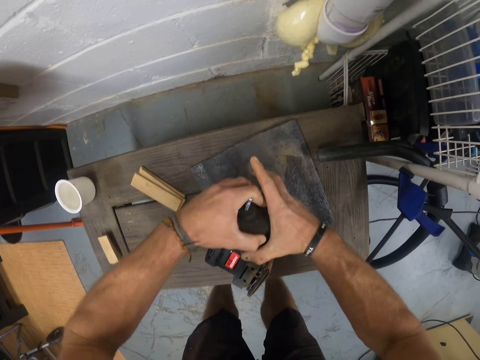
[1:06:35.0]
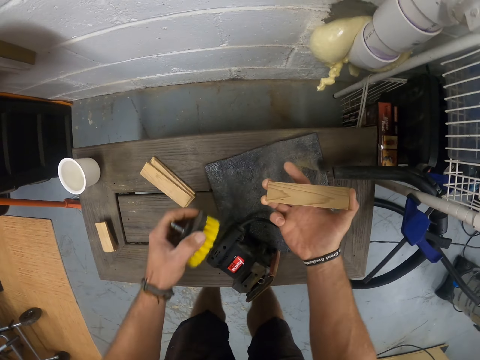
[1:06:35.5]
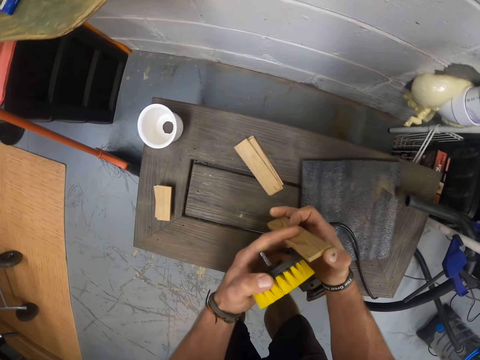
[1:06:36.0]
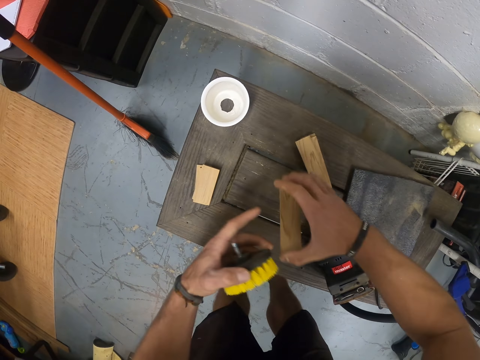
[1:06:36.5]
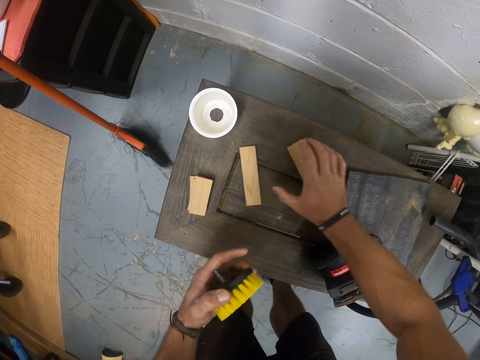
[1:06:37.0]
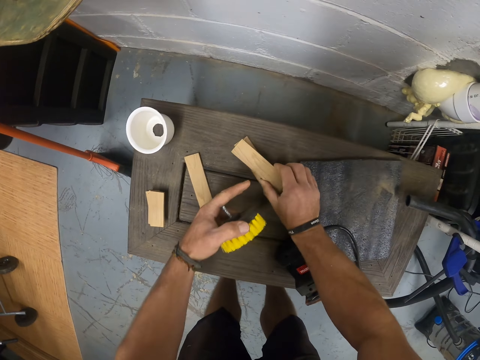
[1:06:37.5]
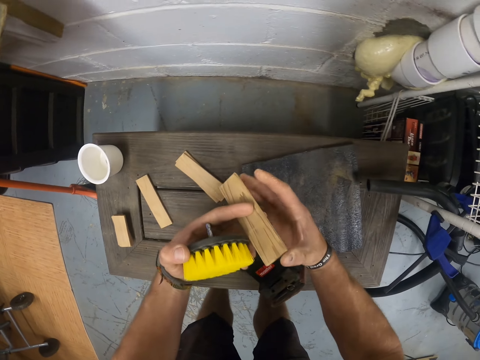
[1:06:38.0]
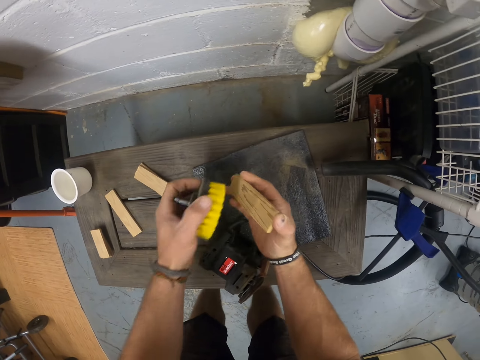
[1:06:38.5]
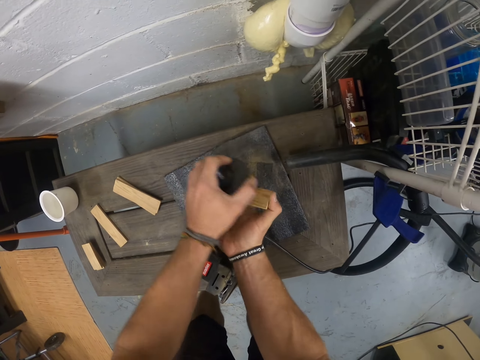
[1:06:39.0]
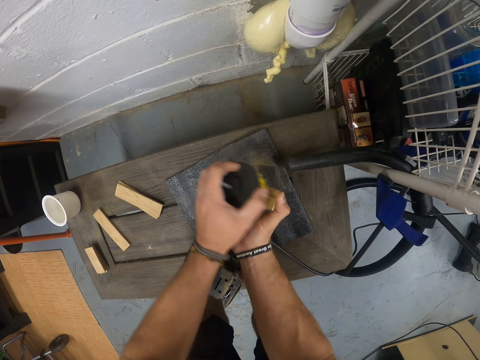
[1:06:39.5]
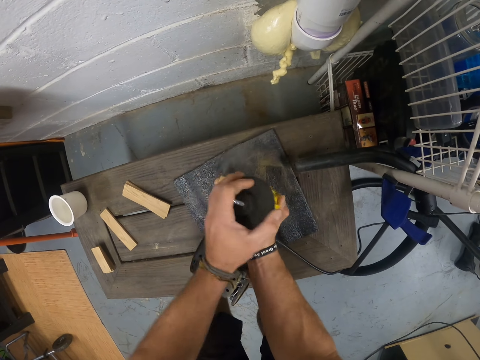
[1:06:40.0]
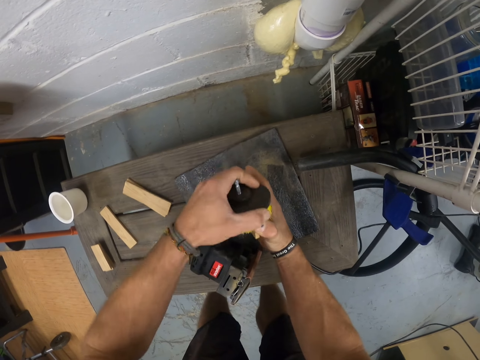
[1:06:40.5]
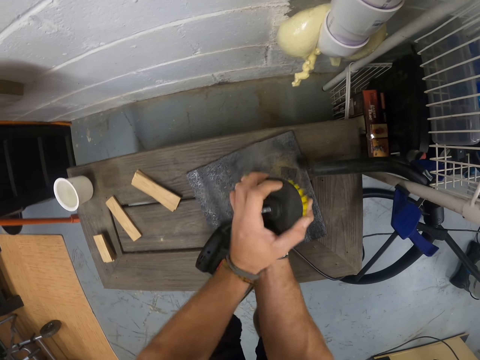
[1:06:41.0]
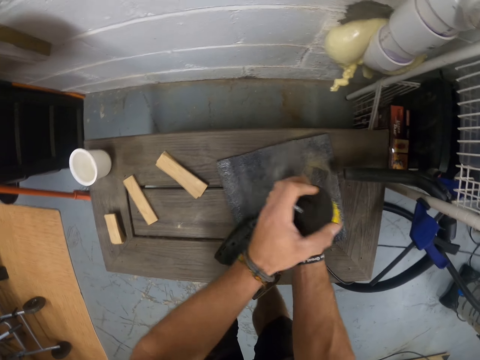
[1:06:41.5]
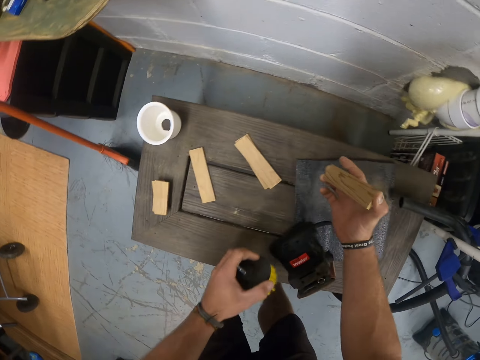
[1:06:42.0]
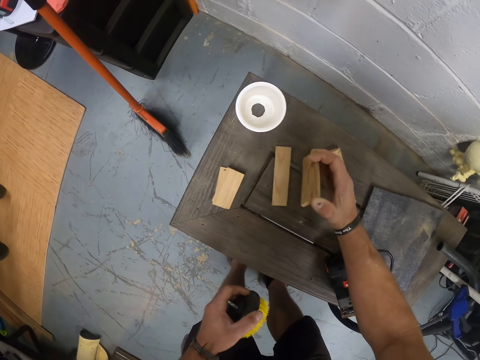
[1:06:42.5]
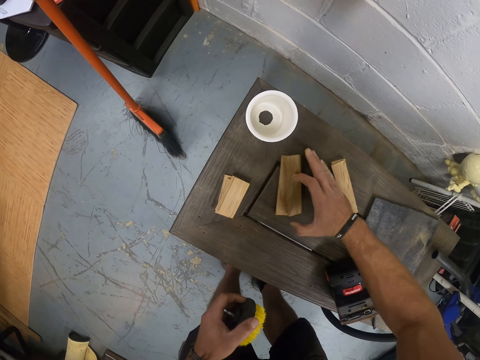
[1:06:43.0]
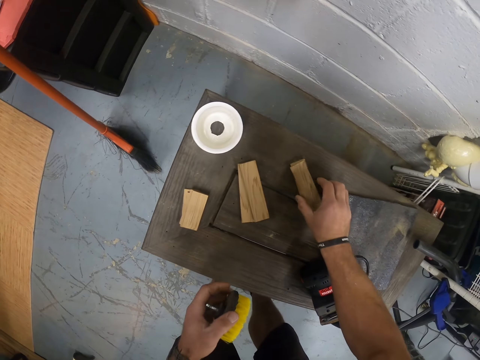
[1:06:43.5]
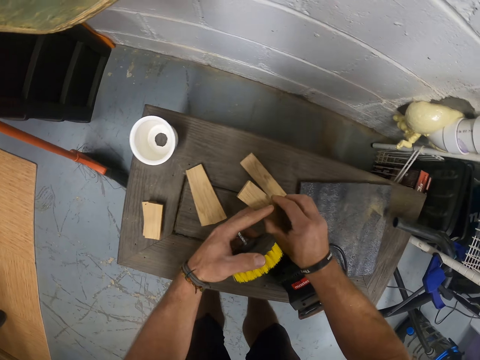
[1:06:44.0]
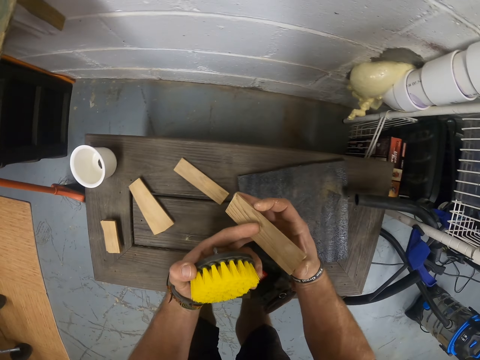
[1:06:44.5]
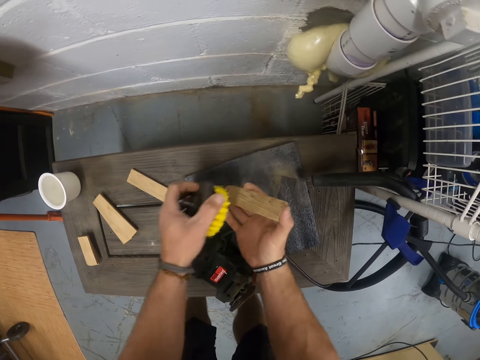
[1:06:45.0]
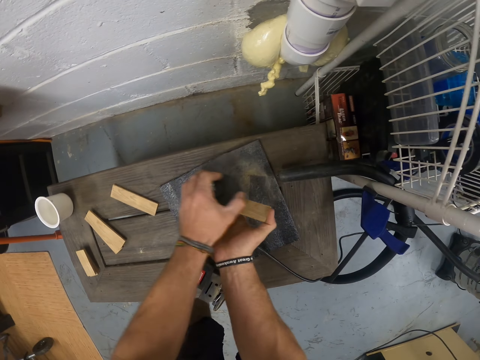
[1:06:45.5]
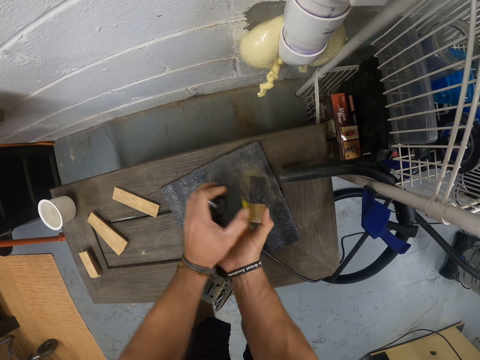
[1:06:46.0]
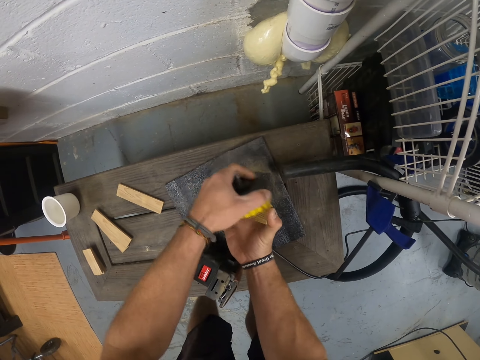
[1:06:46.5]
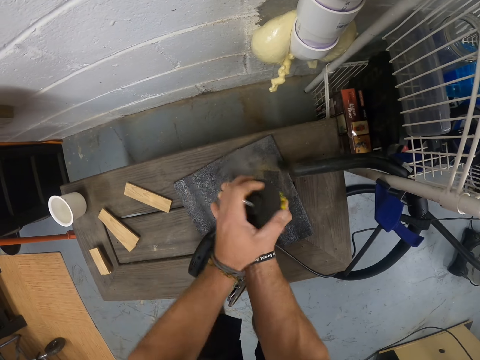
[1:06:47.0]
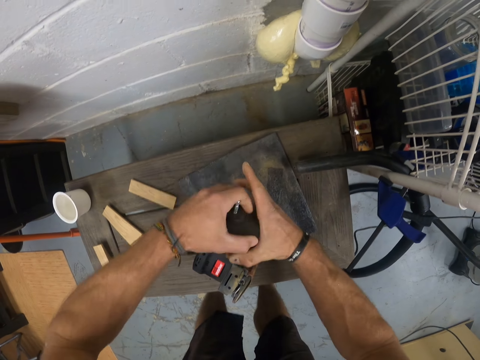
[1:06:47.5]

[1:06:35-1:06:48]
The camera wearer scrubs the piece of wood with a brush. He drops the piece of wood on the pile of wood with his right hand. He picks up the piece of wood from the table with both hands. He brushes the piece of wood with the brush with his left hand. He drops the piece of wood on the pile of wood with his right hand. He picks up the piece of wood from the table with both hands. He brushes the piece of wood with the brush with his left hand.

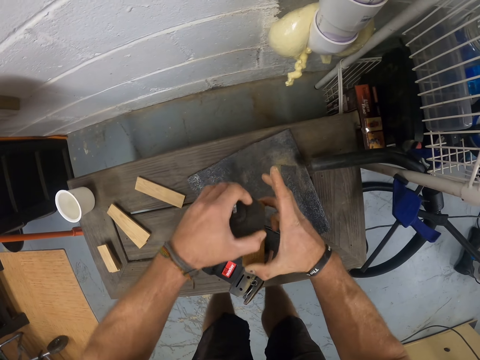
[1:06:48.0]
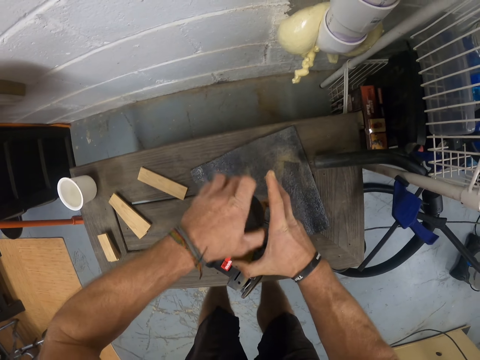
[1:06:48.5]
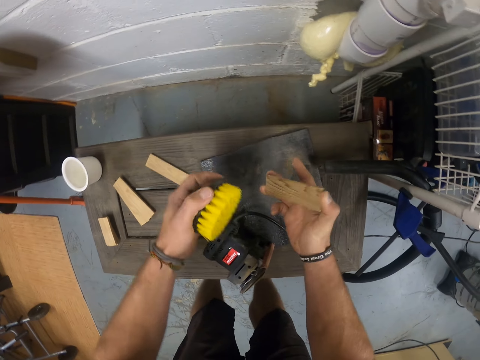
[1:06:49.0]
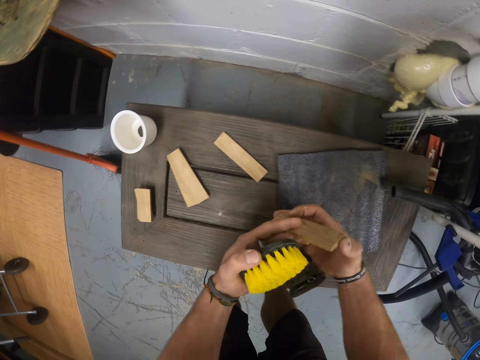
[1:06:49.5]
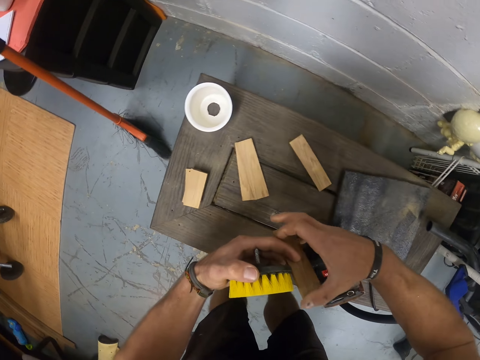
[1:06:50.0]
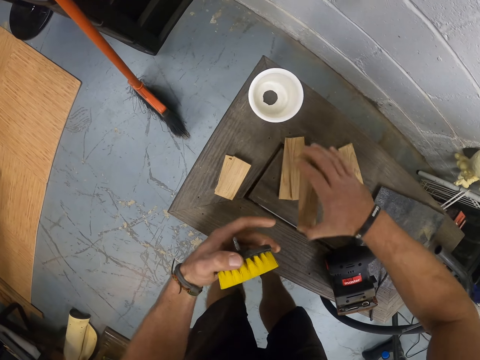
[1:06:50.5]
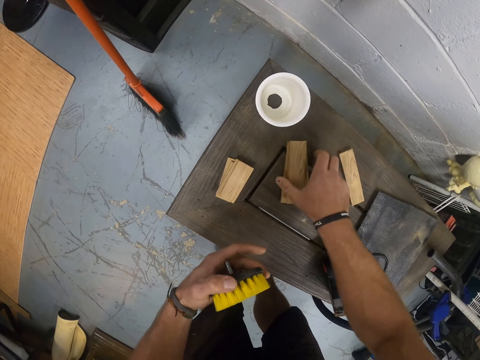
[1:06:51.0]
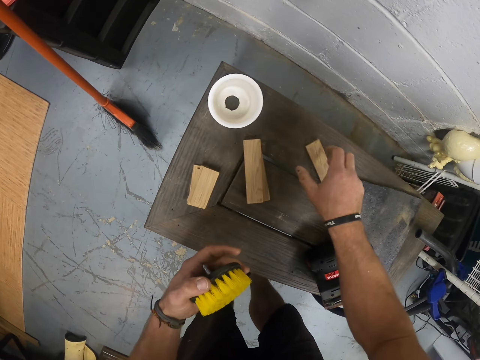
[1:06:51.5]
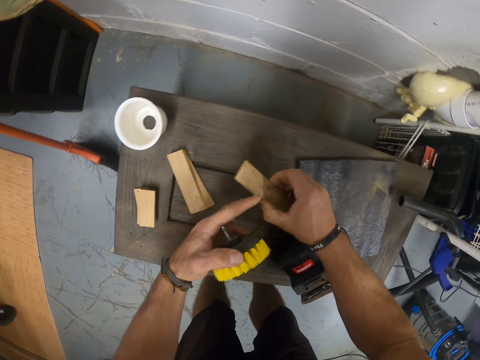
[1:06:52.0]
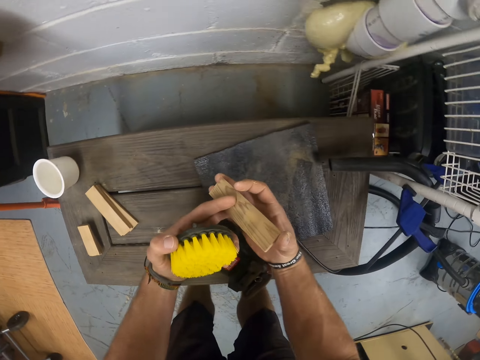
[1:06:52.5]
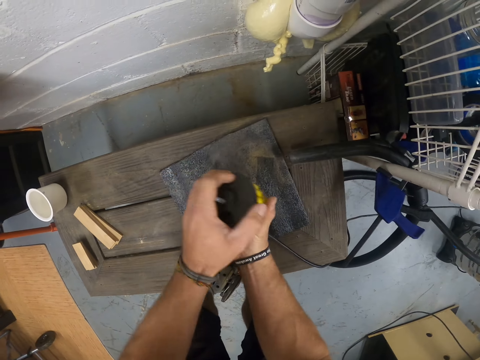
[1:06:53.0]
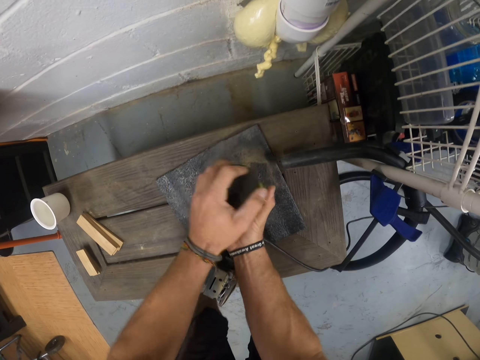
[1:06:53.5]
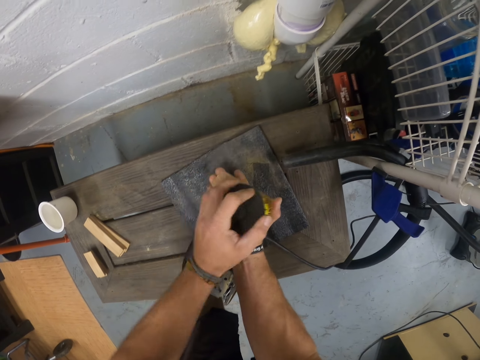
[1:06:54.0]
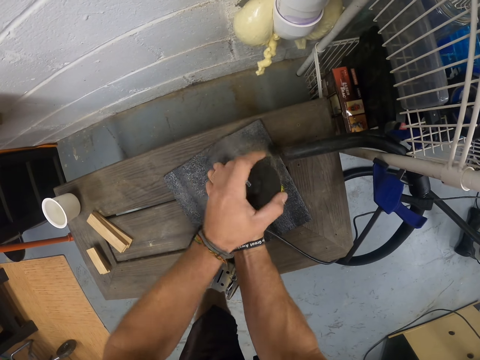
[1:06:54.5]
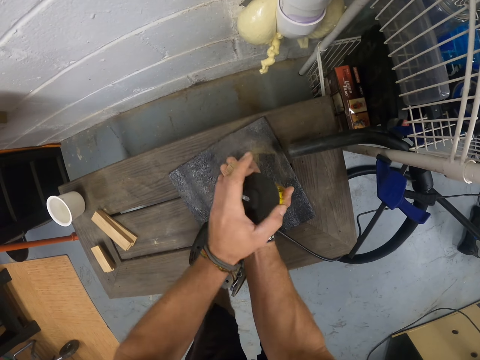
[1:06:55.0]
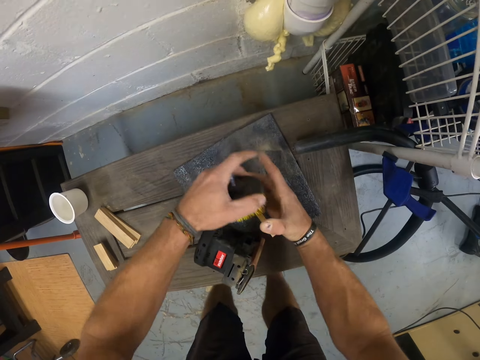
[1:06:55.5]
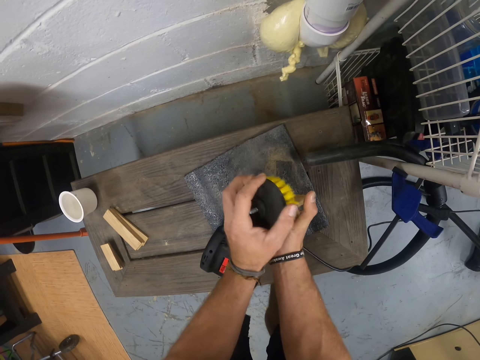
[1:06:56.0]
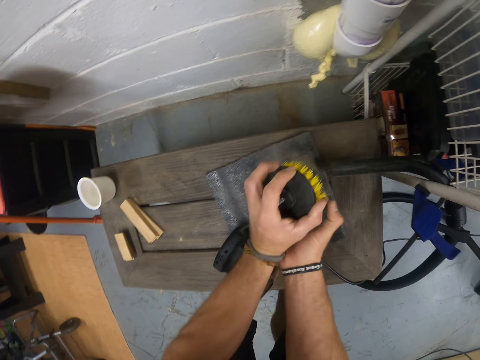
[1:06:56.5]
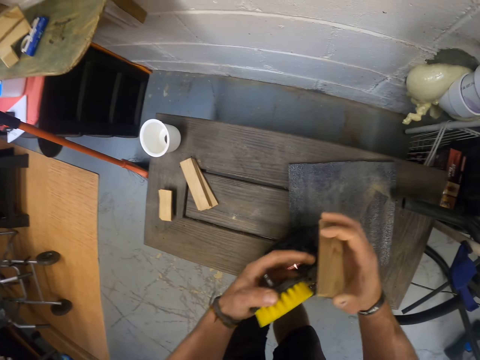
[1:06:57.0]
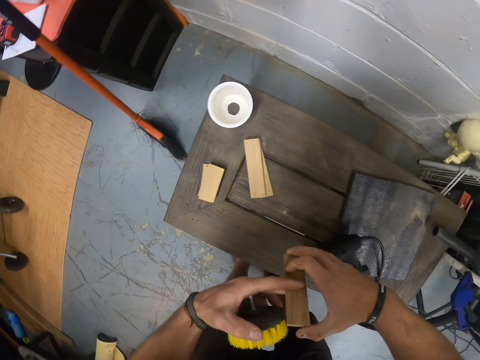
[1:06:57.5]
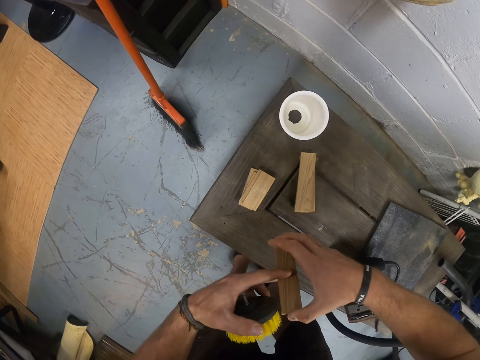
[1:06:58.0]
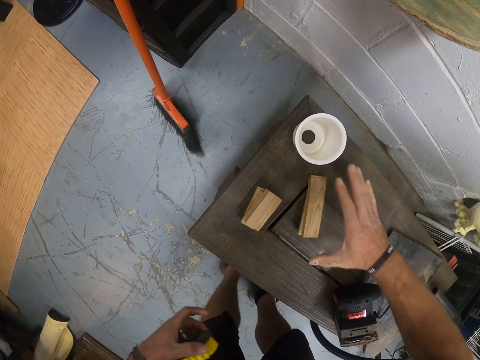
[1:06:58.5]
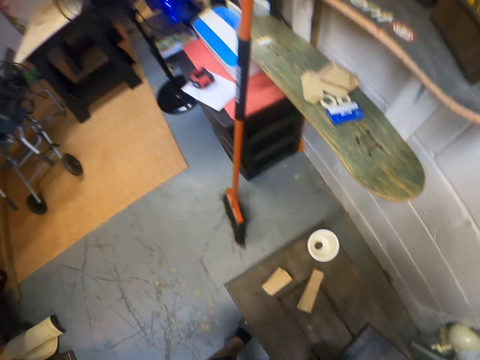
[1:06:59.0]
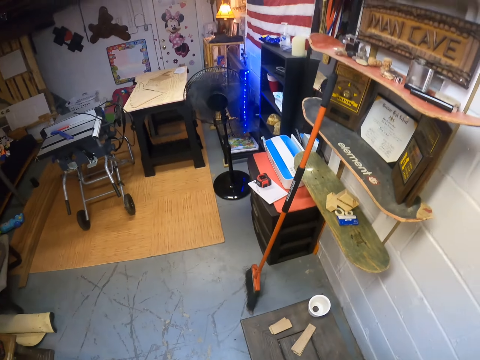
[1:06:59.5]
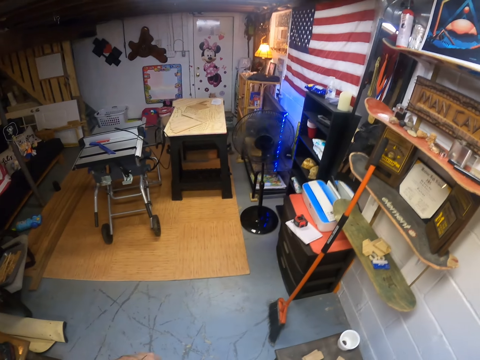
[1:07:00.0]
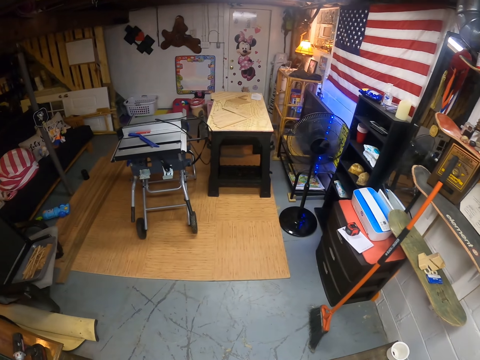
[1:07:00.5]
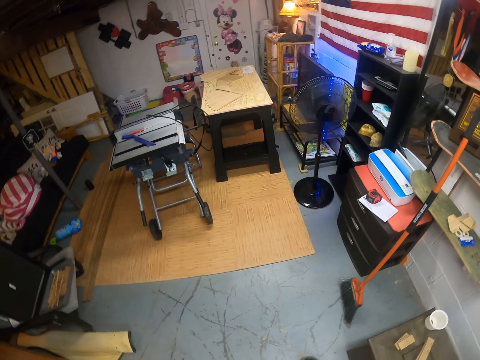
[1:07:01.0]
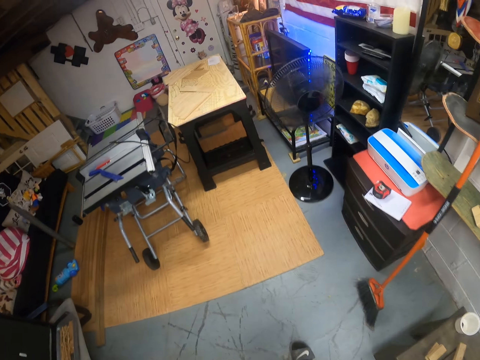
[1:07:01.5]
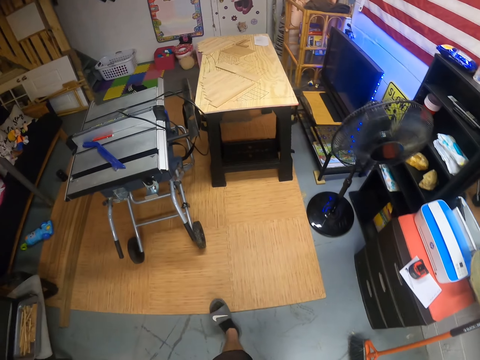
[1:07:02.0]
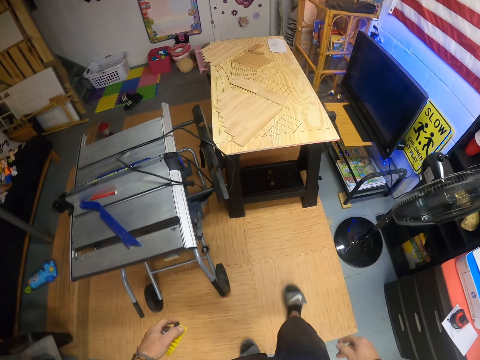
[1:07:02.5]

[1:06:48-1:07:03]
The camera wearer holds the piece of wood in both hands. He drops the piece of wood on the pile of wood with his right hand. He picks up the piece of wood from the table with both hands. He holds the piece of wood in both hands. He brushes the piece of wood with the brush with his left hand. He holds the piece of wood in both hands. He drops the piece of wood on the pile of wood with his right hand. He walks to a table.
